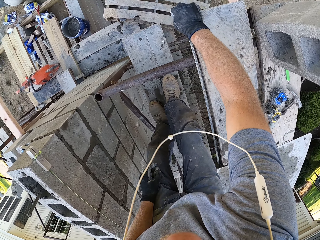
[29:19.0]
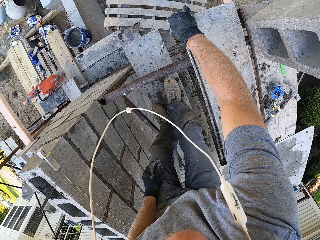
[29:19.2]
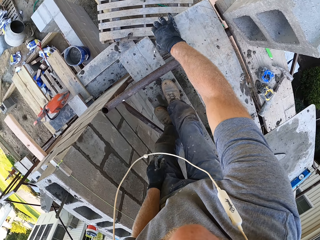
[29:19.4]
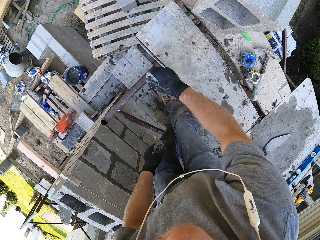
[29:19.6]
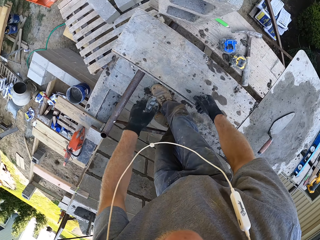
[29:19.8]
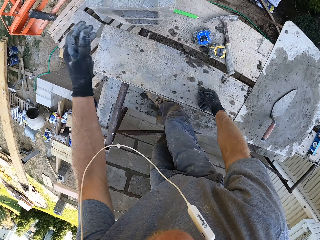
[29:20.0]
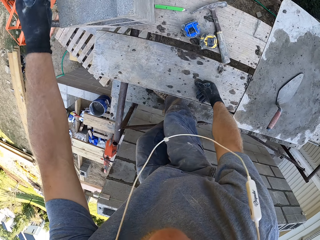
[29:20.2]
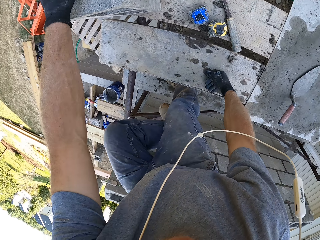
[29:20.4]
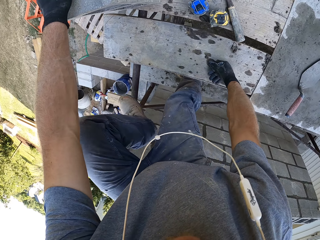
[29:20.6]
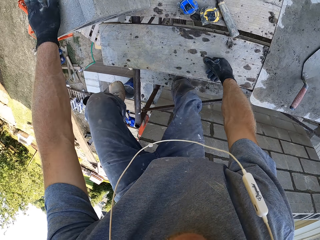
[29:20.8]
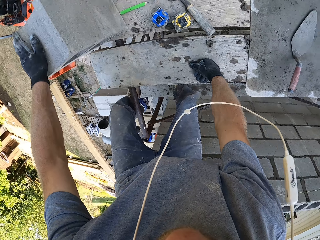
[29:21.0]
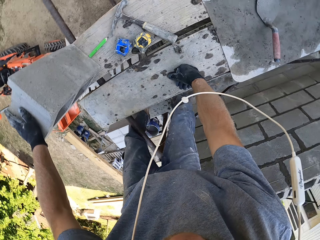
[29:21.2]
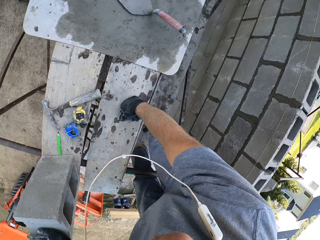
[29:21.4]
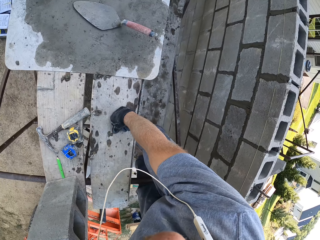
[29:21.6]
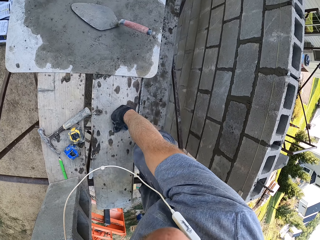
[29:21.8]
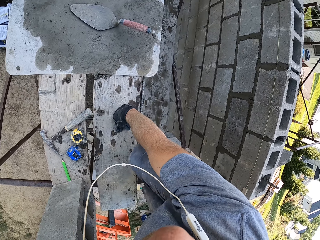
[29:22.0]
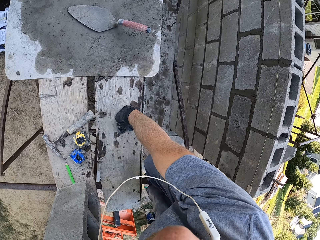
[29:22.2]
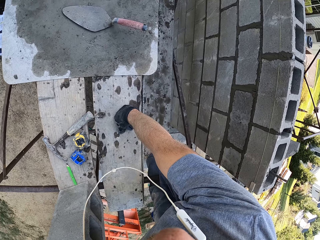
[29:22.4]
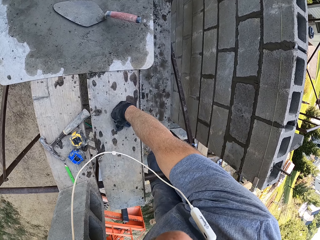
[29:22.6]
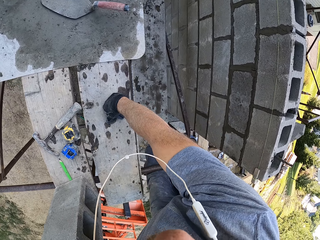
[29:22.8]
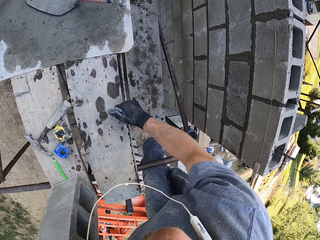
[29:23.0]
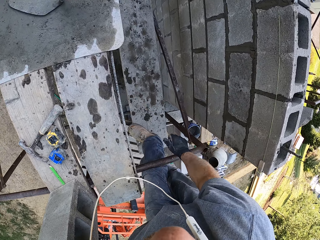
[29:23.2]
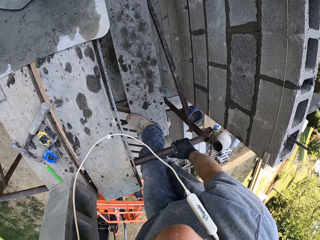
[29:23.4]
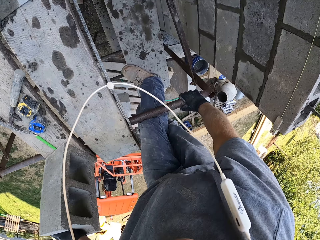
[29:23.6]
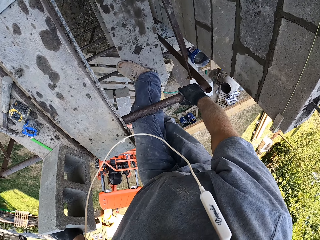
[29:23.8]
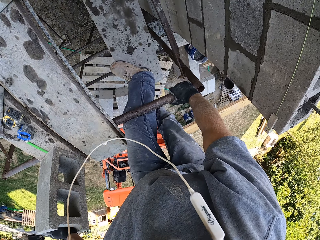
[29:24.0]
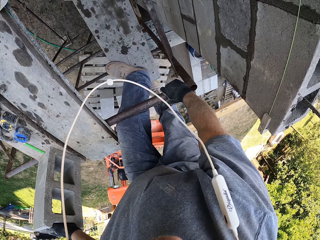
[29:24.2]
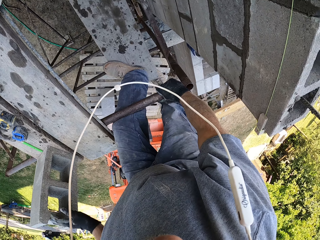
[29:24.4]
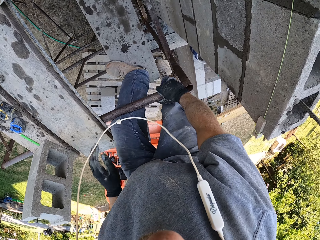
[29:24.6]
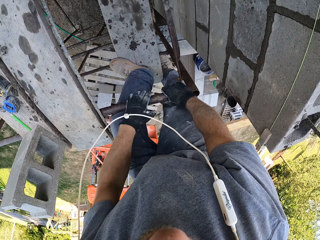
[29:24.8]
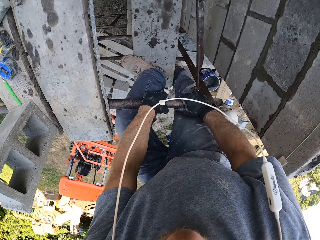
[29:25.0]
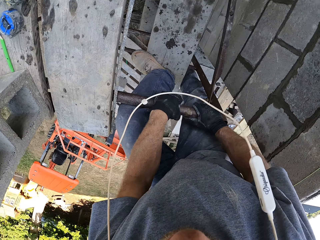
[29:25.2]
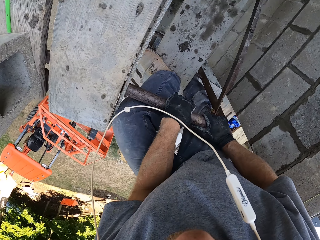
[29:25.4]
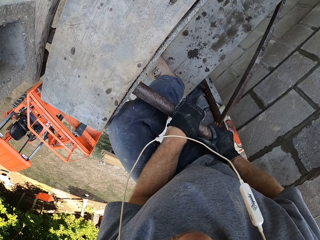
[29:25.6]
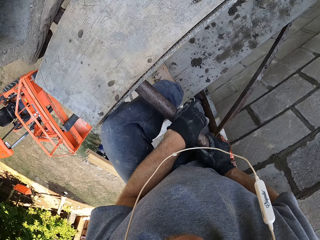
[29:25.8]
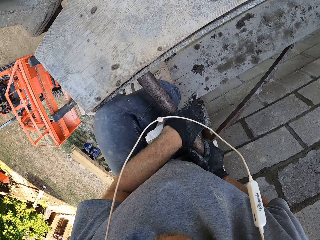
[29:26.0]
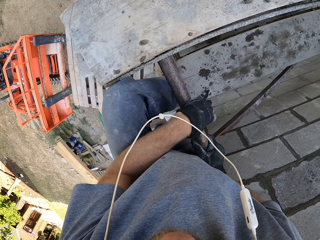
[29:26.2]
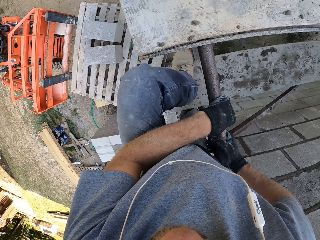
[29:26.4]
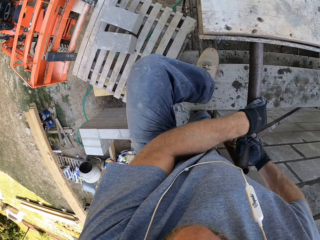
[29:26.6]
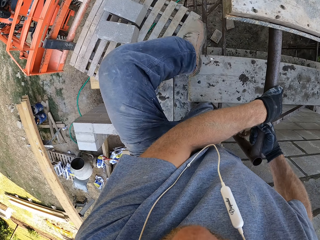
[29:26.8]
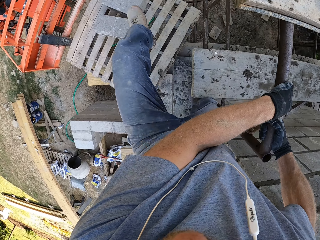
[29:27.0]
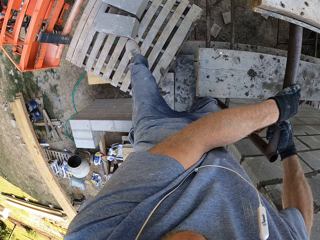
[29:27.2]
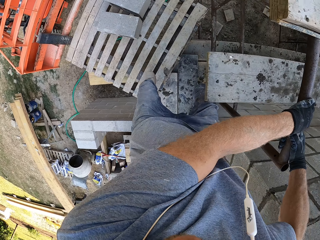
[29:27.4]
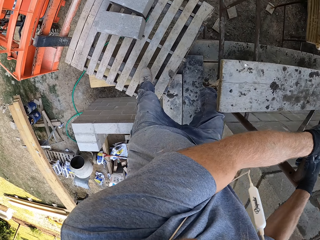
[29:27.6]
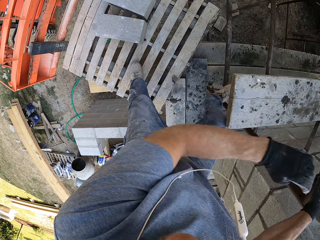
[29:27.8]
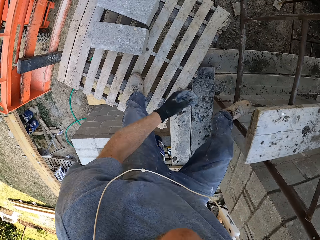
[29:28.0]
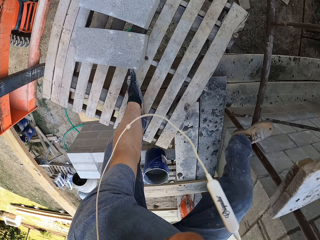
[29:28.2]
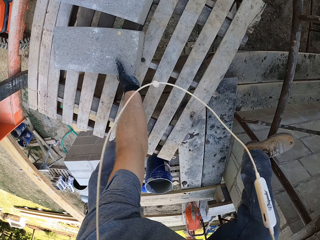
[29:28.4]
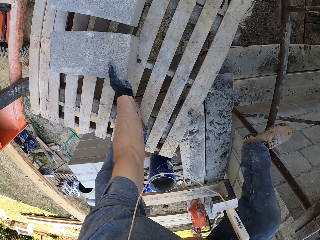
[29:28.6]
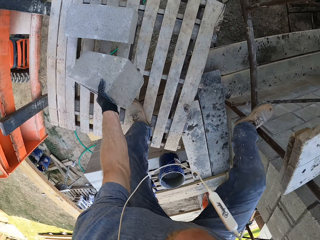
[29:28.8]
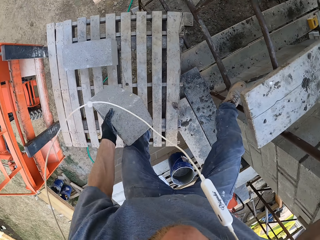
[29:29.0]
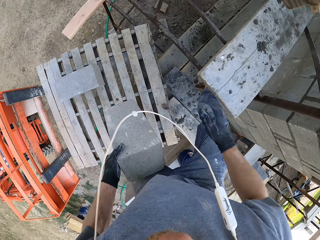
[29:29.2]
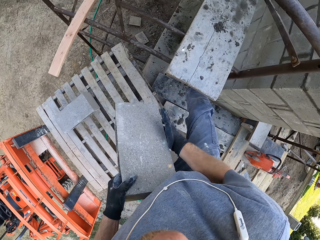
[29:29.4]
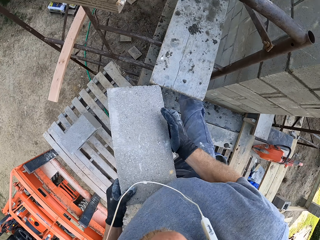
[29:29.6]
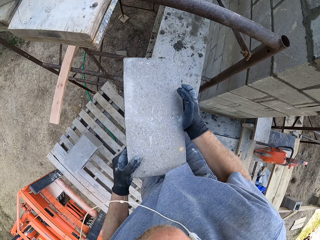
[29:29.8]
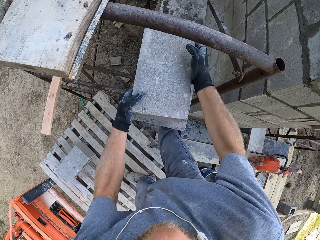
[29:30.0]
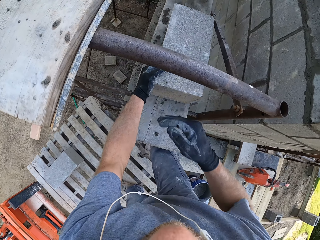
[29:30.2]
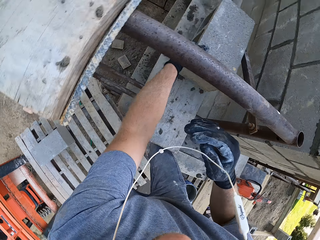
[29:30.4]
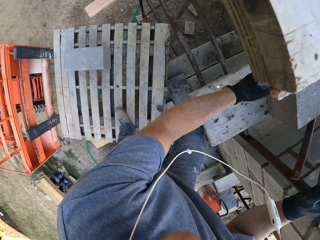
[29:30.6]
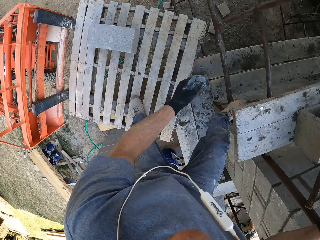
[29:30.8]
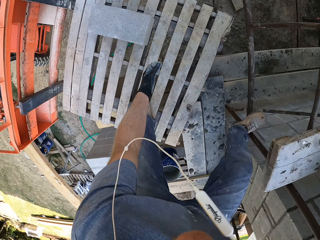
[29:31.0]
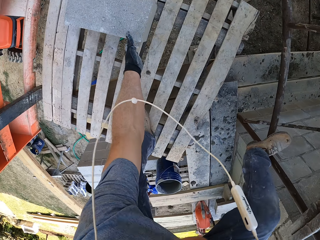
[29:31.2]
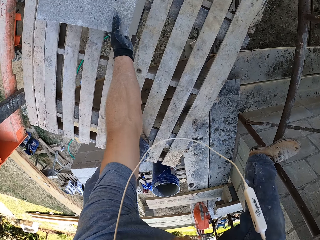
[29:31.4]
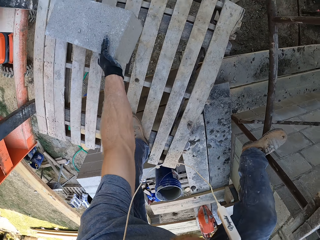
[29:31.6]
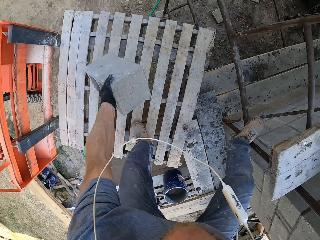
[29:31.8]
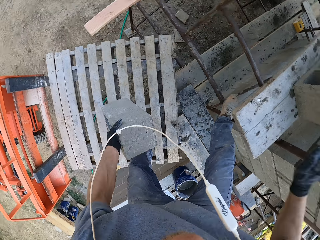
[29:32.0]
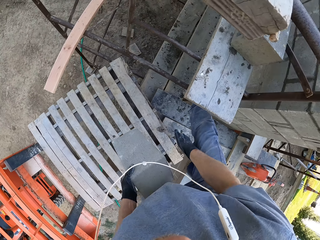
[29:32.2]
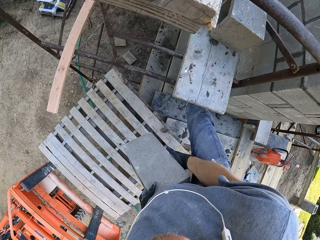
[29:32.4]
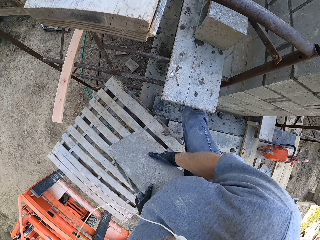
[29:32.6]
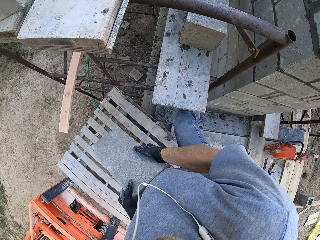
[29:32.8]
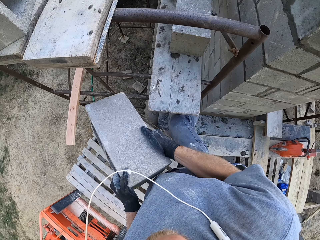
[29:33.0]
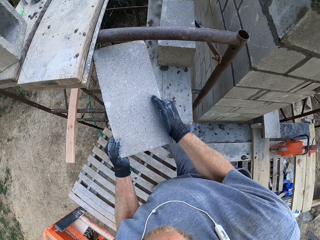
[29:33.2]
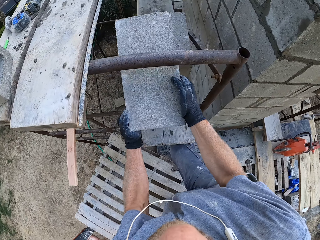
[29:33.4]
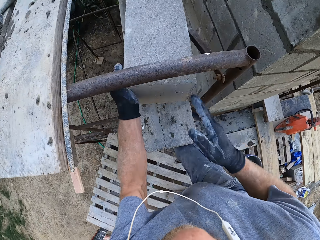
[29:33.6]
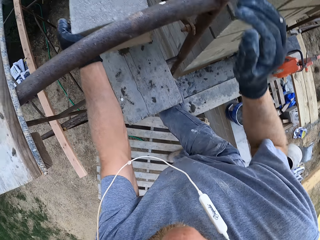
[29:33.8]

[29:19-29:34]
The camera wearer moves the metal rod. They touch something. They hold the brick. They step on the wood. They hold the metal. They climb down the wood from the building. They pick the stone brick, place the stone brick on the table, and pick the stone brick.

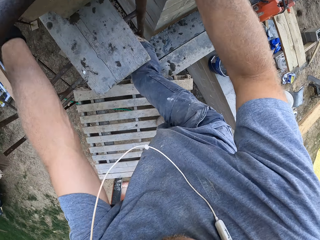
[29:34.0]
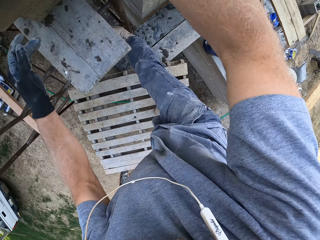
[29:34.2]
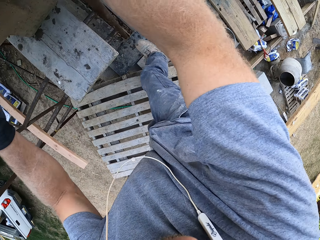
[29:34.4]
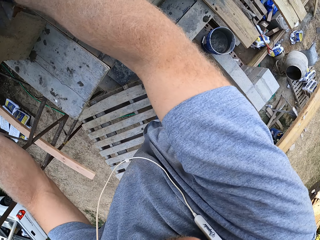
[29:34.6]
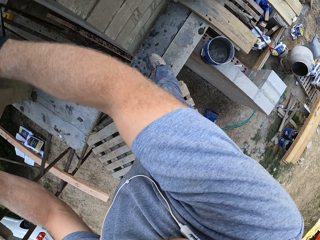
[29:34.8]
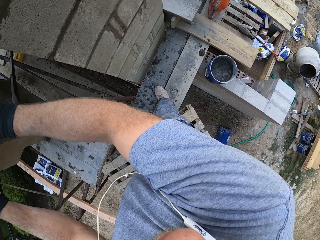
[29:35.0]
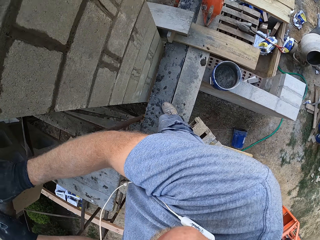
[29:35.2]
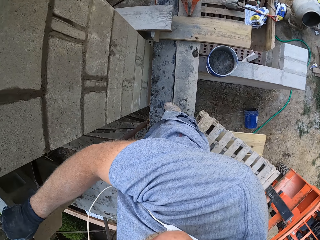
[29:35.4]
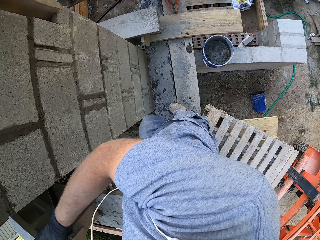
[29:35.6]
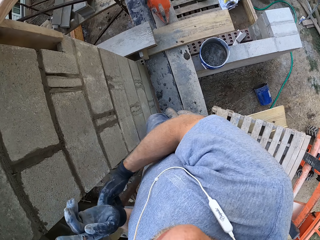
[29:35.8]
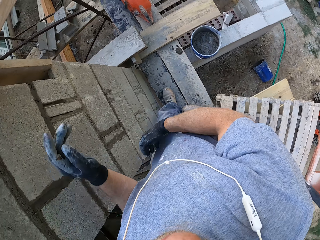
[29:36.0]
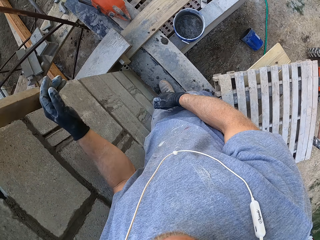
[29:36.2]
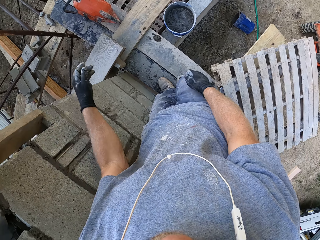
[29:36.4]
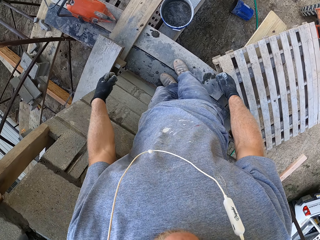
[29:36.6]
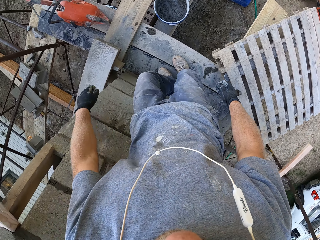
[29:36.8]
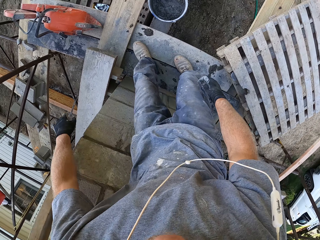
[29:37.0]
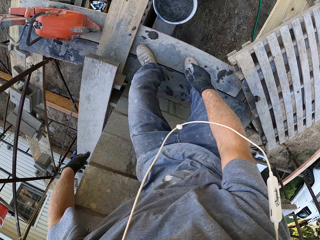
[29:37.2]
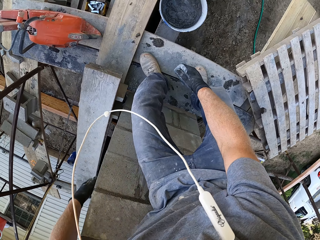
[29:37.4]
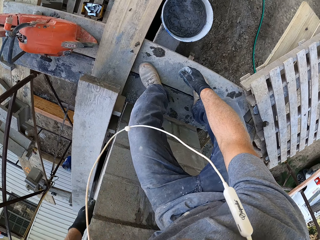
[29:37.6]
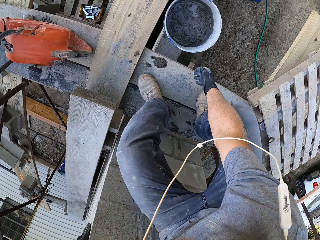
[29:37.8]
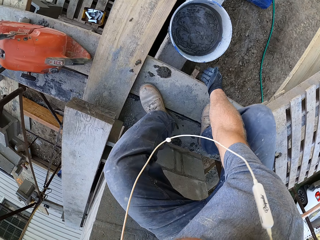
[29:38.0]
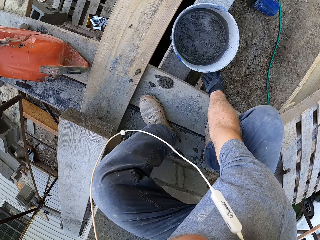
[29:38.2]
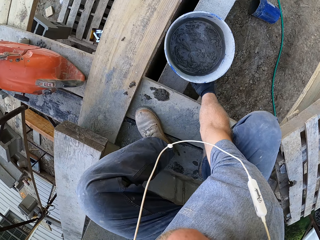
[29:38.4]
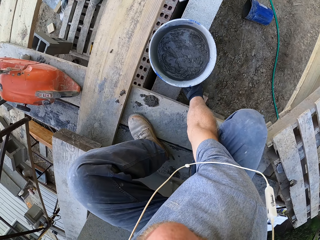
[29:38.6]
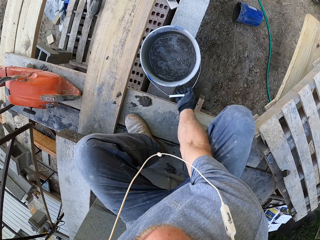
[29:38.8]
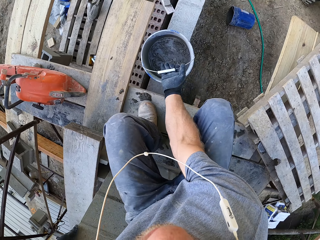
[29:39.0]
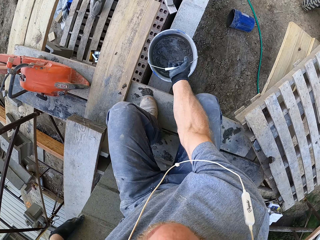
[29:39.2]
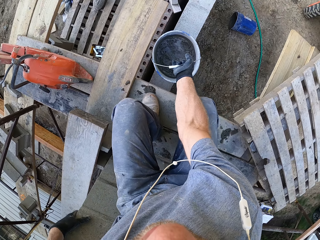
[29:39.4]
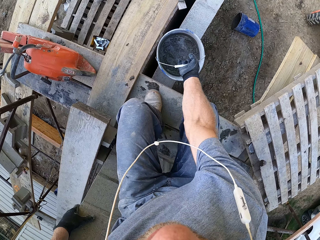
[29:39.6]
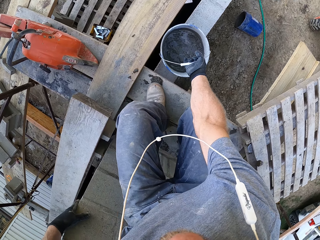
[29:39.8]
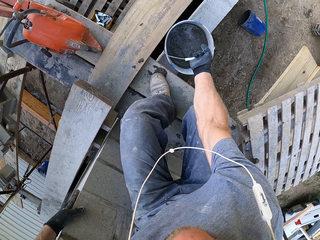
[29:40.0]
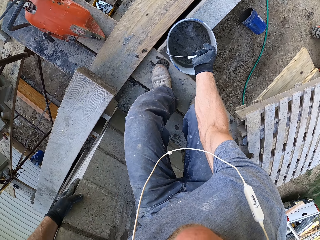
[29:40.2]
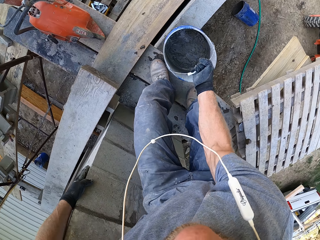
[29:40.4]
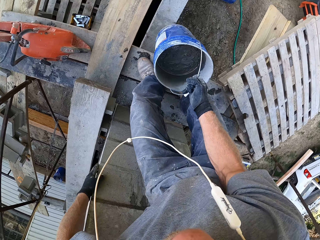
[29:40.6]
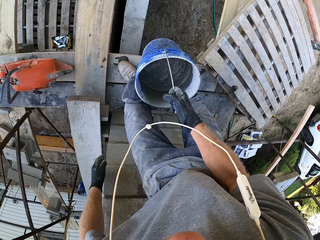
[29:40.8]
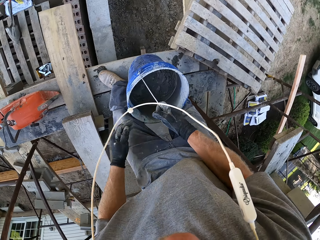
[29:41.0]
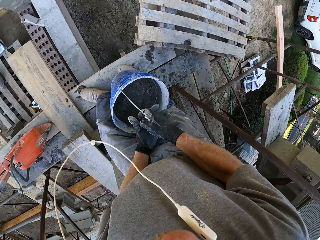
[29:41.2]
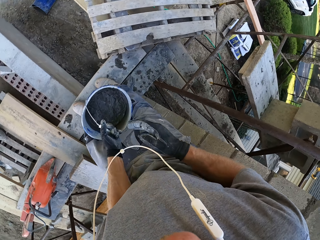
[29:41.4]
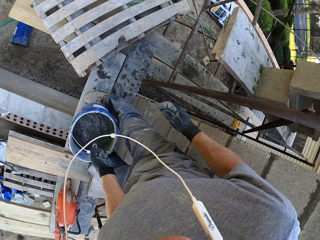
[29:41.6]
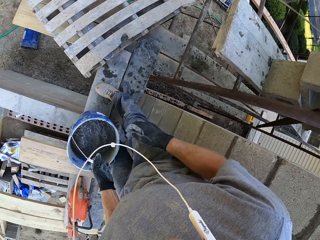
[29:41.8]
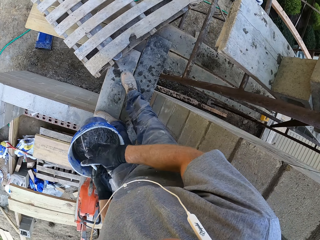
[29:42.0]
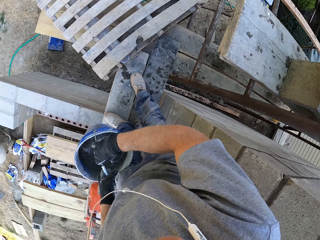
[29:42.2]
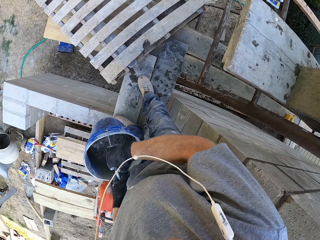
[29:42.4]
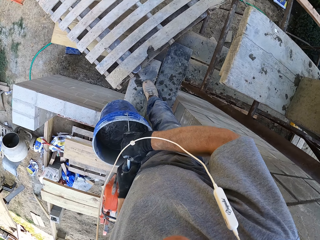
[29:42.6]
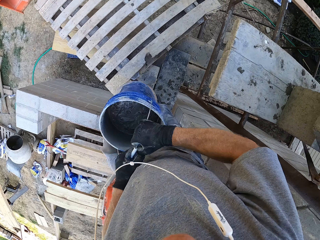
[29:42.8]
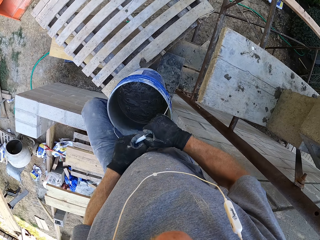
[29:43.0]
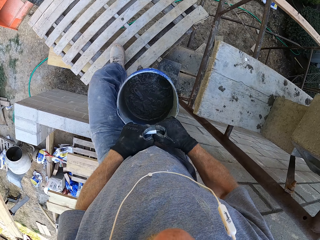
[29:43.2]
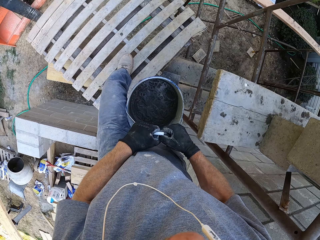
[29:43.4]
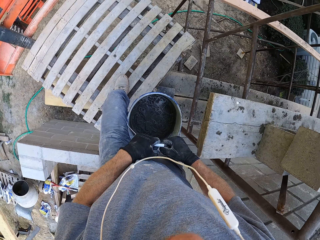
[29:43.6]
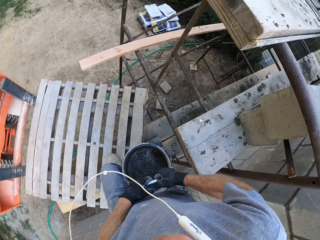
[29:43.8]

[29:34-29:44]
The camera wearer places the stone brick on the brick on the table. They climb down. They look around the building. They pick the bucket. They lift the bucket.
